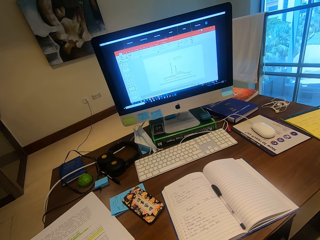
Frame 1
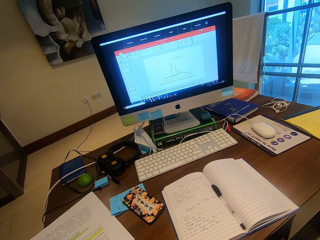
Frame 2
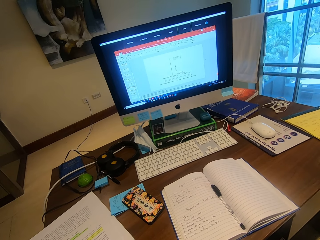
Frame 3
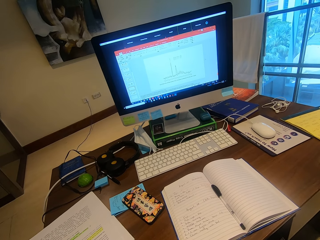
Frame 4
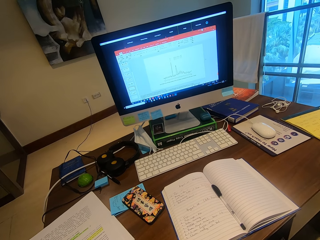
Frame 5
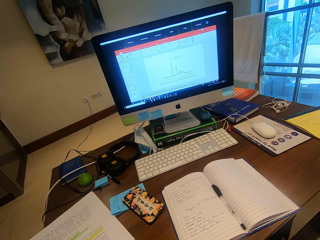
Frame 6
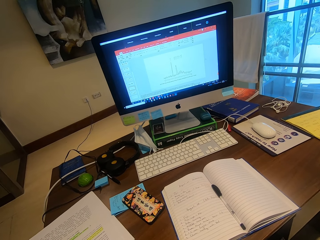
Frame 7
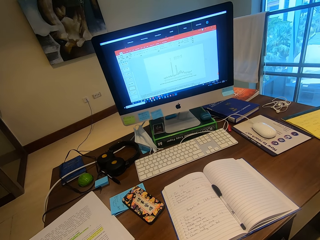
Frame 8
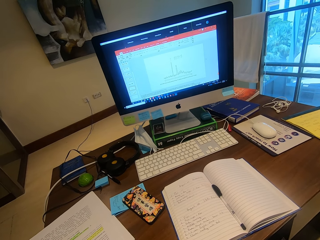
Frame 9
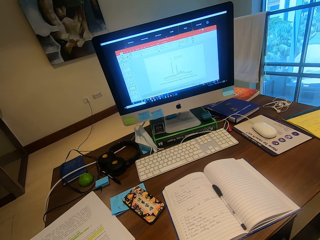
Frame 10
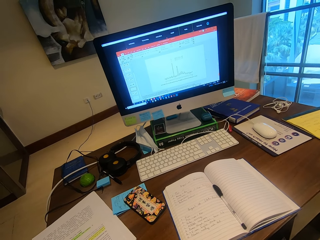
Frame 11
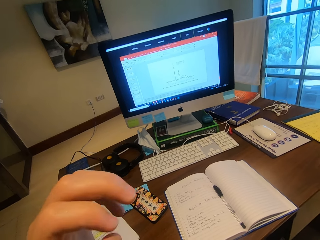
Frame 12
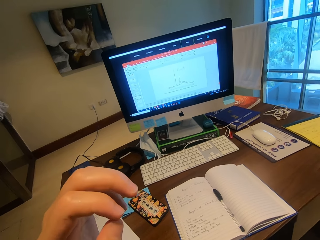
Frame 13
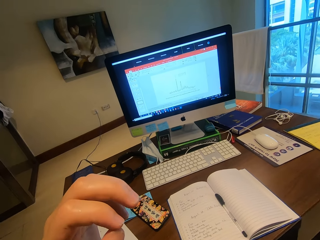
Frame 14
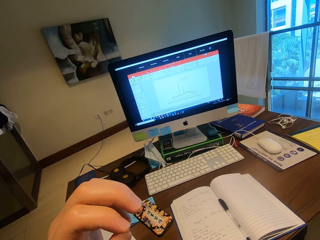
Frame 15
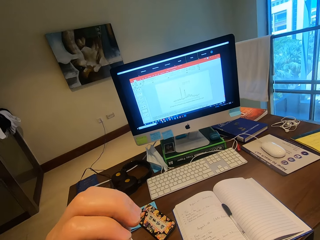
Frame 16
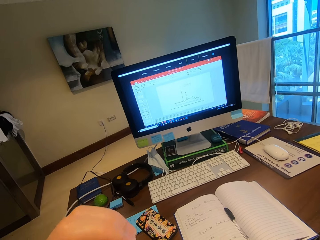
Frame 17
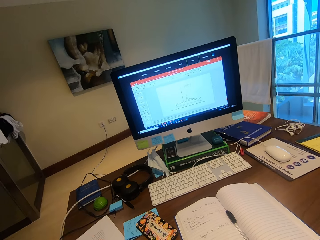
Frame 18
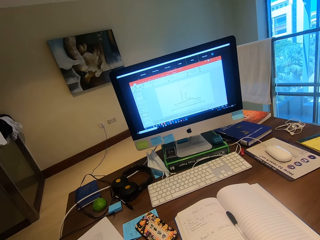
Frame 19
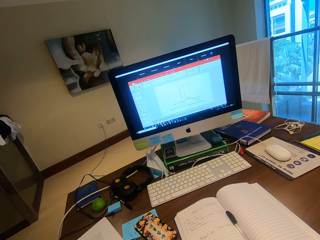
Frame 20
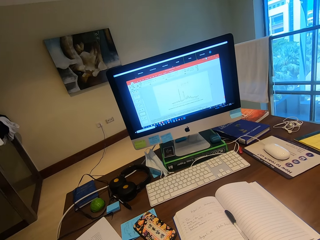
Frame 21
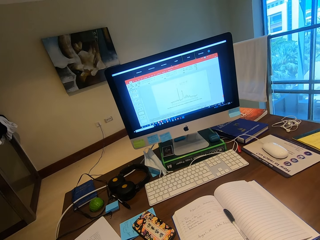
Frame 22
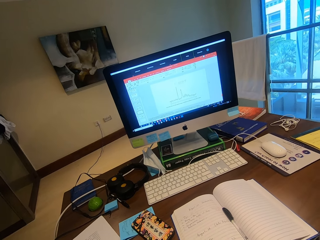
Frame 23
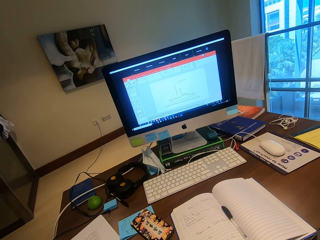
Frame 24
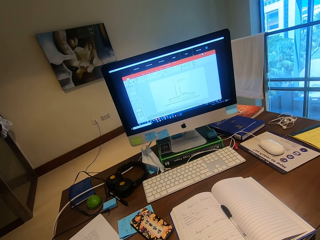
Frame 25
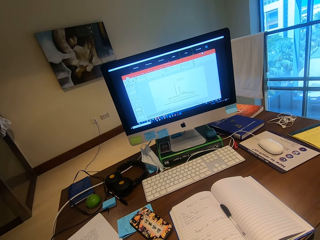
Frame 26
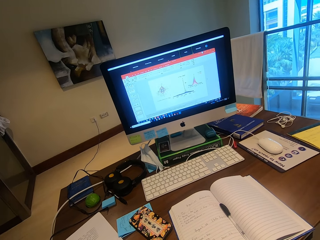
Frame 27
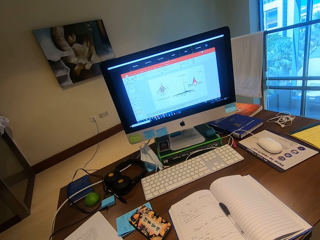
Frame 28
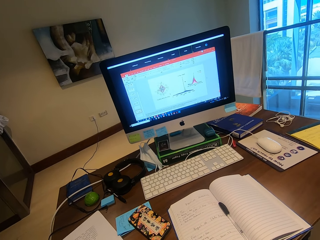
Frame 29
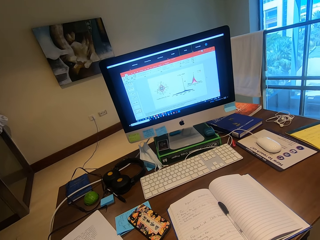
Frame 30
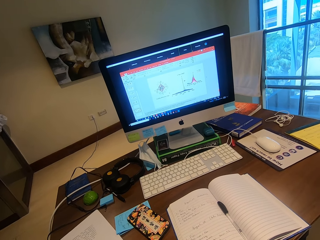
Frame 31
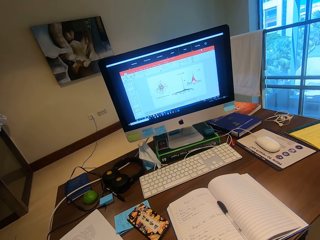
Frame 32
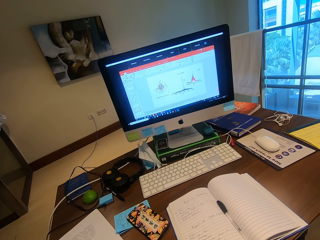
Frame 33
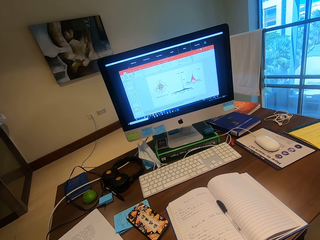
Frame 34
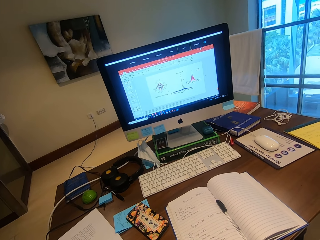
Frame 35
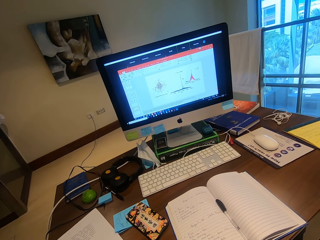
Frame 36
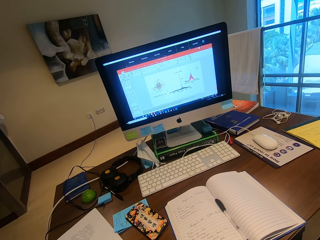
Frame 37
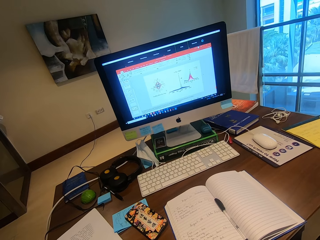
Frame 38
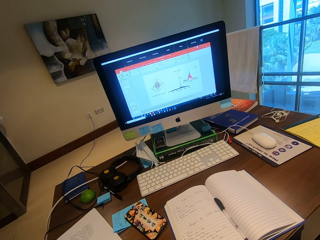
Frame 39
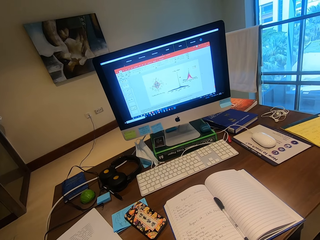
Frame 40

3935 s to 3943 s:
The camera wearer moves the phone.
